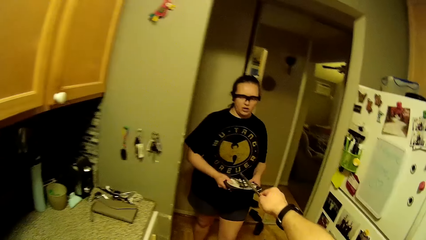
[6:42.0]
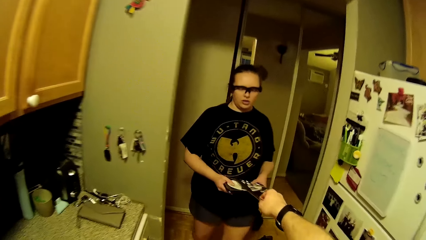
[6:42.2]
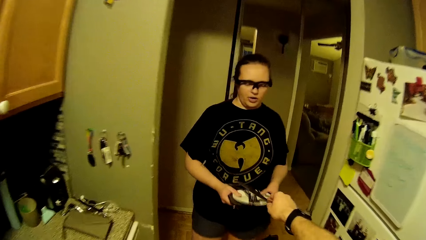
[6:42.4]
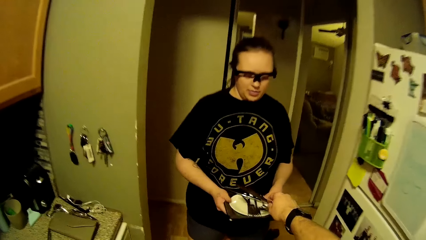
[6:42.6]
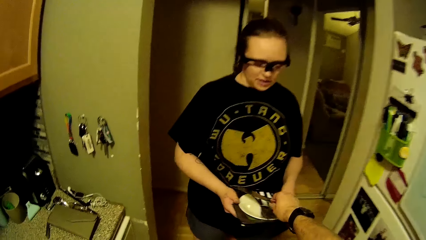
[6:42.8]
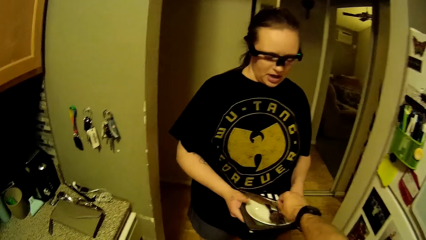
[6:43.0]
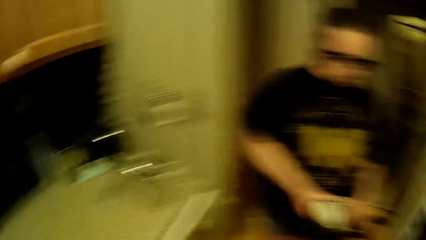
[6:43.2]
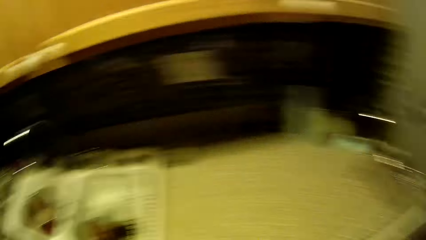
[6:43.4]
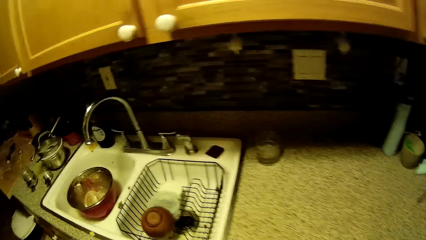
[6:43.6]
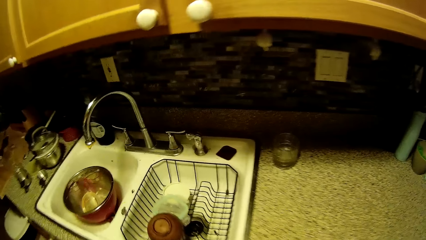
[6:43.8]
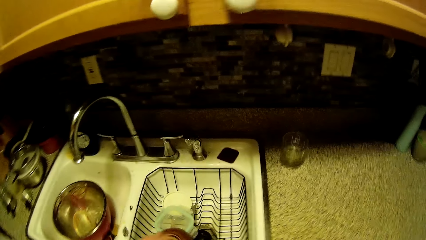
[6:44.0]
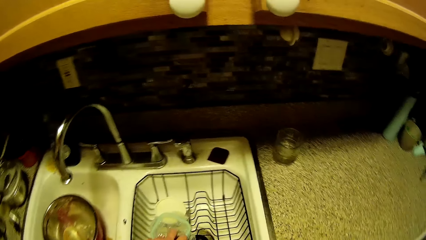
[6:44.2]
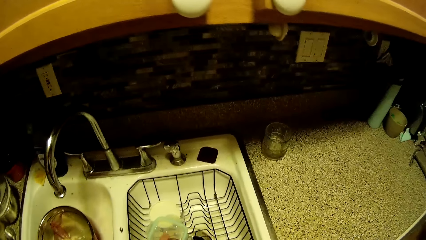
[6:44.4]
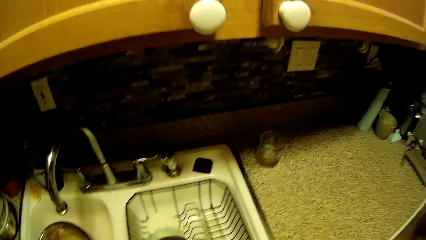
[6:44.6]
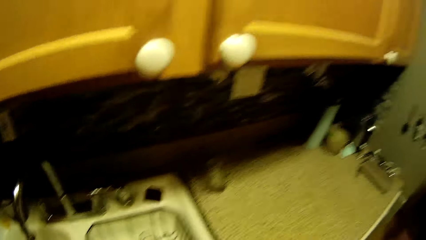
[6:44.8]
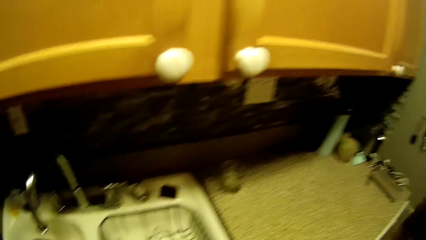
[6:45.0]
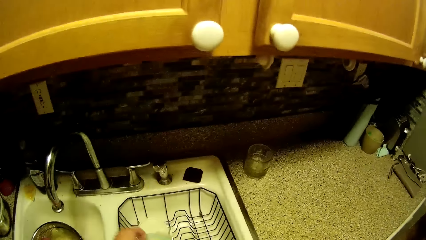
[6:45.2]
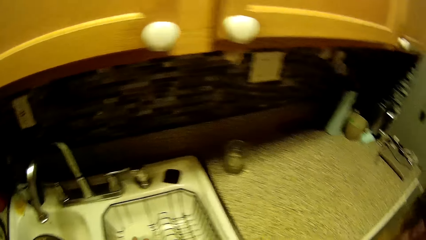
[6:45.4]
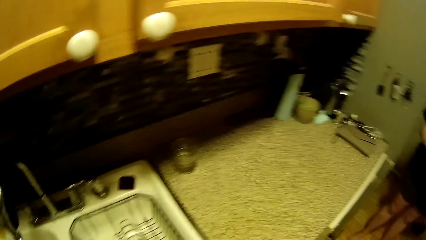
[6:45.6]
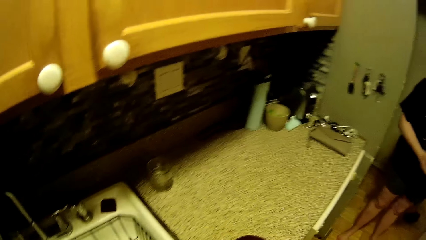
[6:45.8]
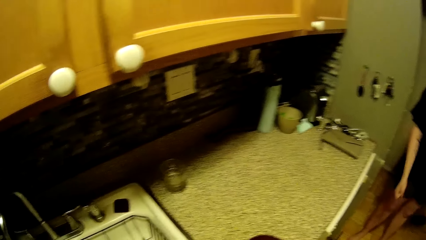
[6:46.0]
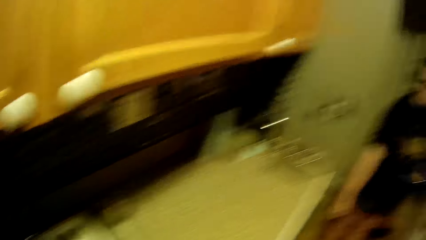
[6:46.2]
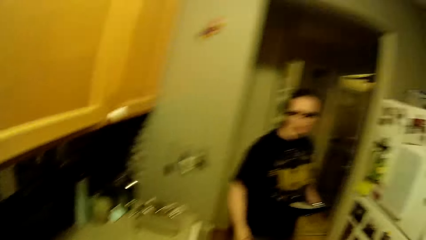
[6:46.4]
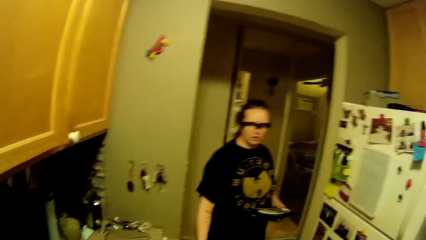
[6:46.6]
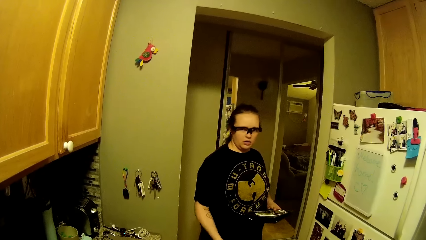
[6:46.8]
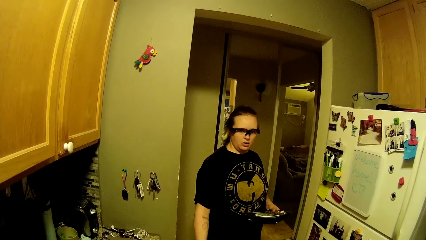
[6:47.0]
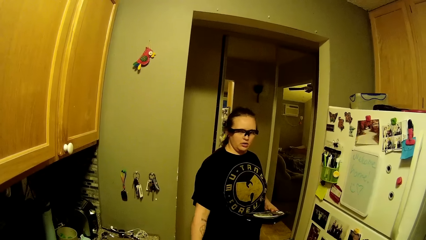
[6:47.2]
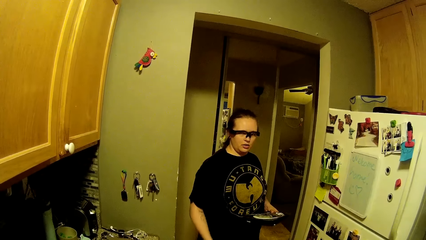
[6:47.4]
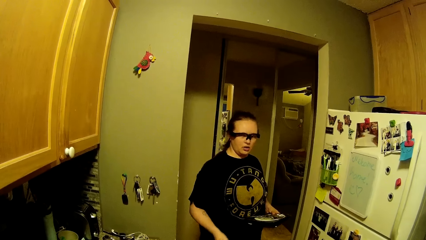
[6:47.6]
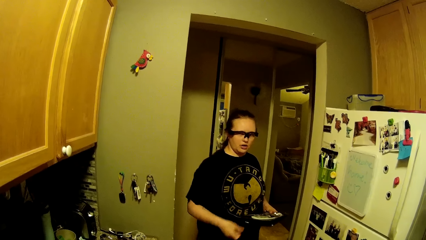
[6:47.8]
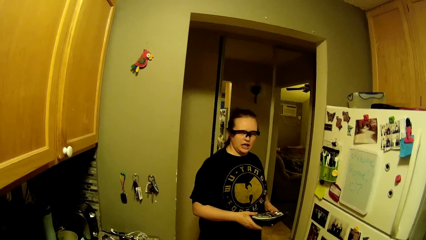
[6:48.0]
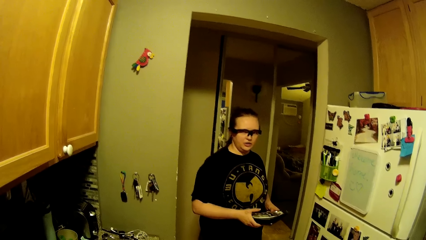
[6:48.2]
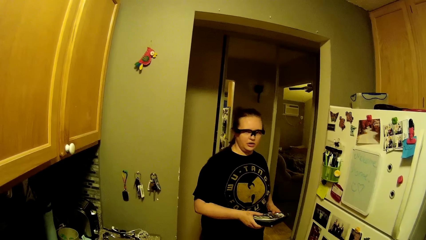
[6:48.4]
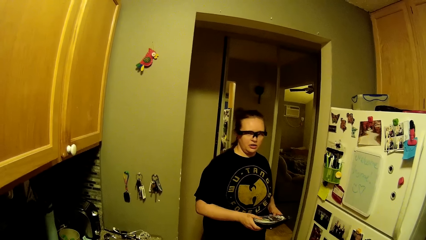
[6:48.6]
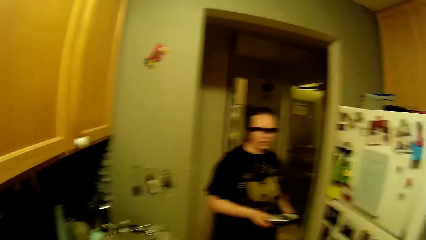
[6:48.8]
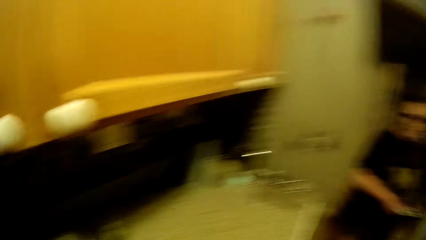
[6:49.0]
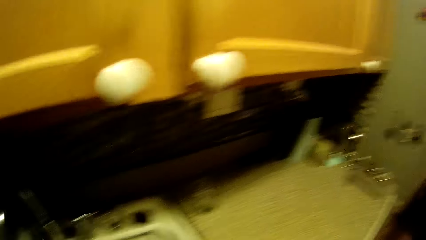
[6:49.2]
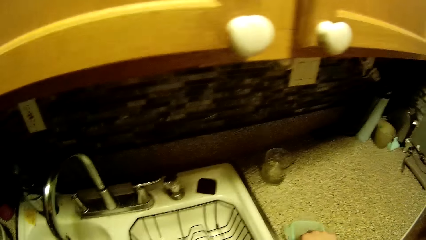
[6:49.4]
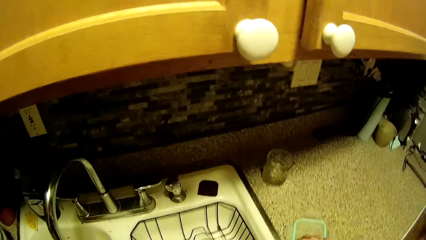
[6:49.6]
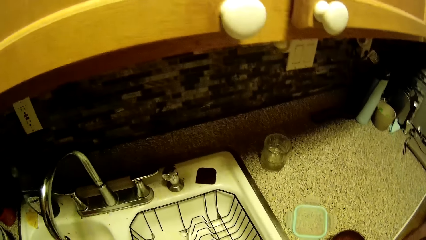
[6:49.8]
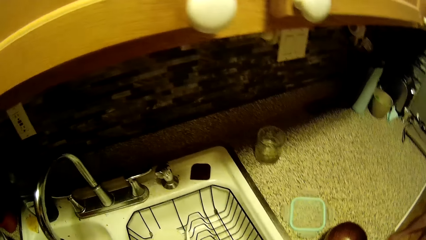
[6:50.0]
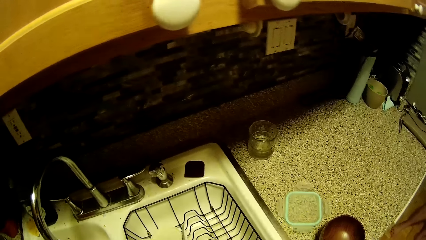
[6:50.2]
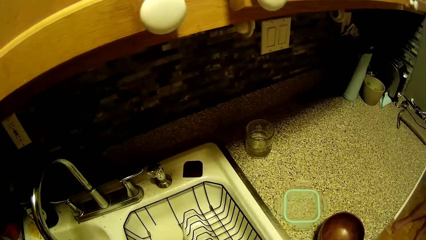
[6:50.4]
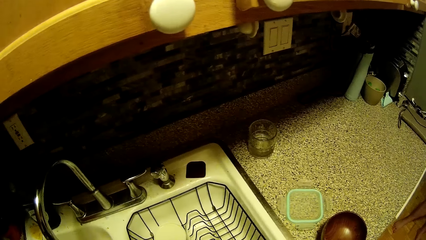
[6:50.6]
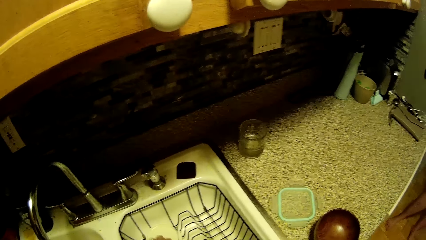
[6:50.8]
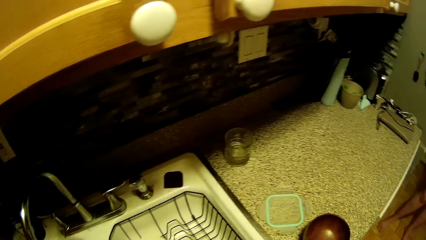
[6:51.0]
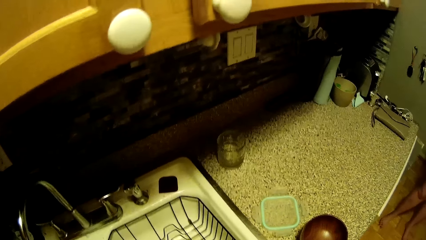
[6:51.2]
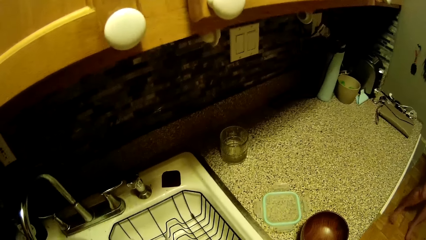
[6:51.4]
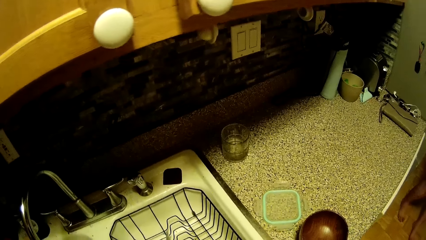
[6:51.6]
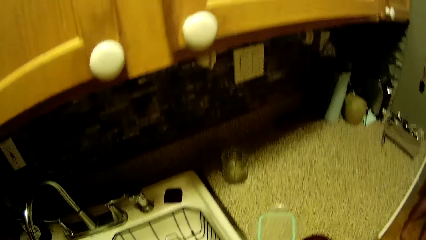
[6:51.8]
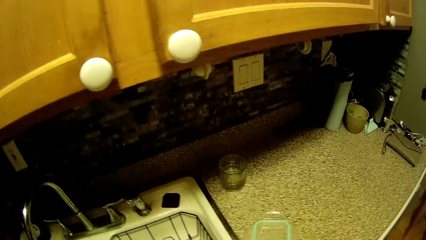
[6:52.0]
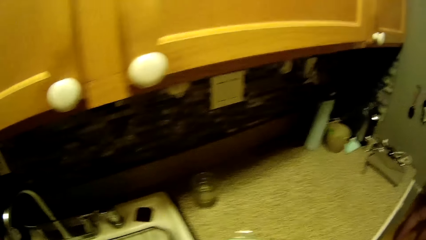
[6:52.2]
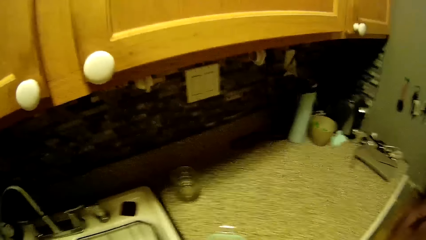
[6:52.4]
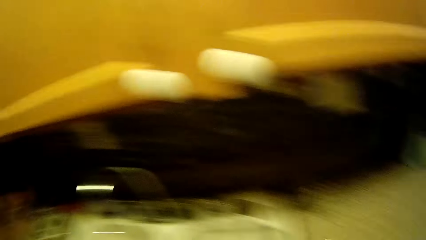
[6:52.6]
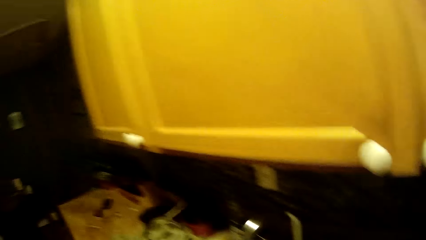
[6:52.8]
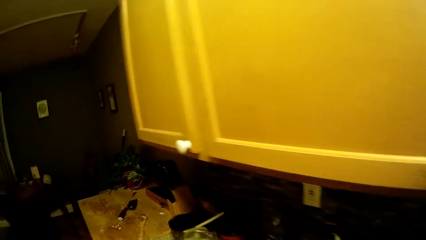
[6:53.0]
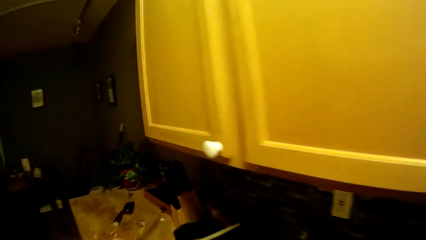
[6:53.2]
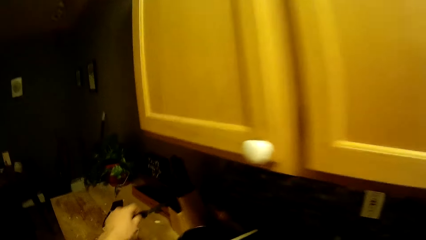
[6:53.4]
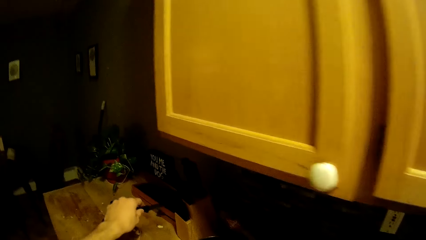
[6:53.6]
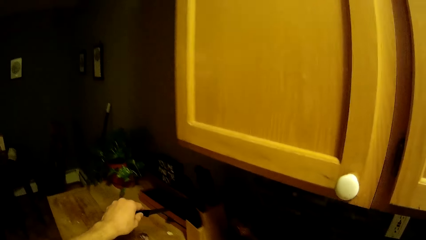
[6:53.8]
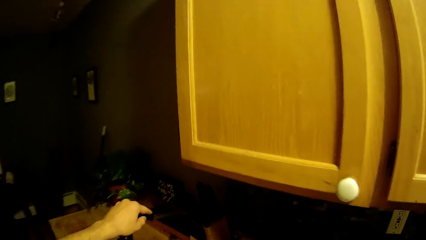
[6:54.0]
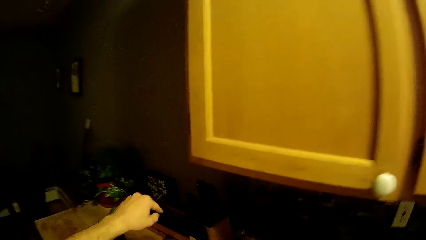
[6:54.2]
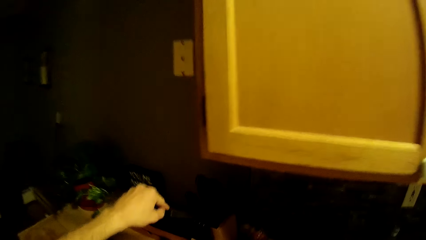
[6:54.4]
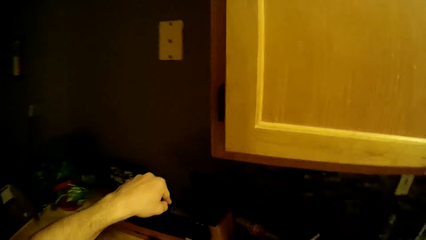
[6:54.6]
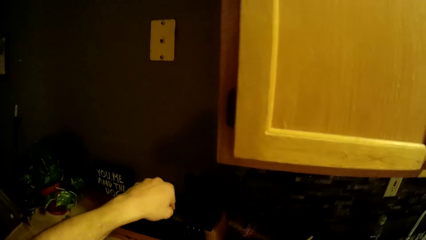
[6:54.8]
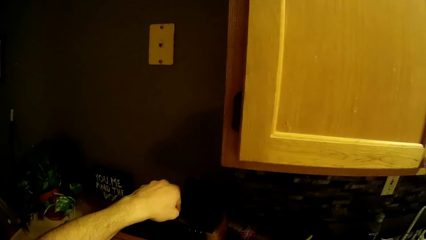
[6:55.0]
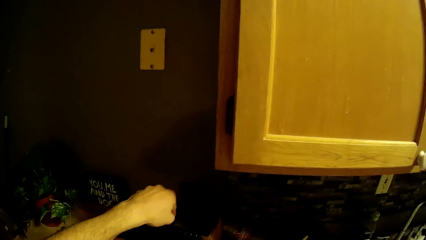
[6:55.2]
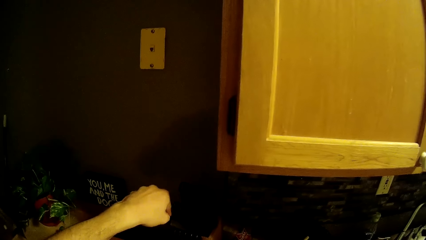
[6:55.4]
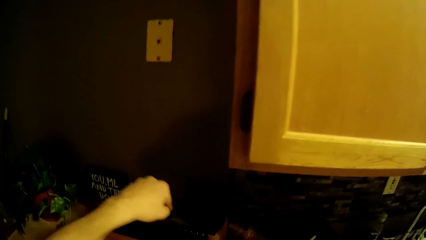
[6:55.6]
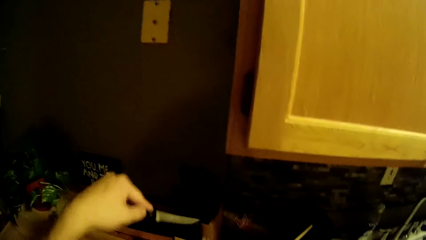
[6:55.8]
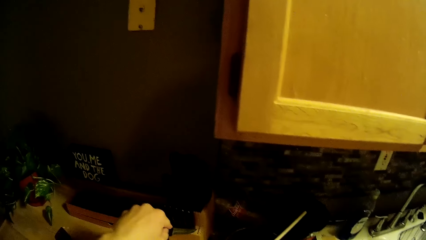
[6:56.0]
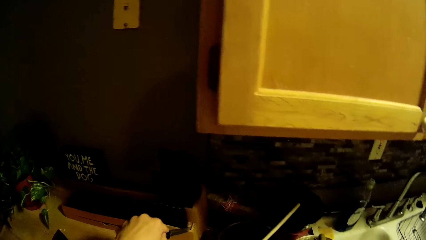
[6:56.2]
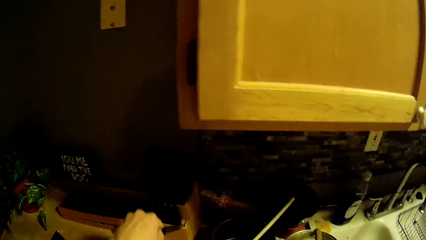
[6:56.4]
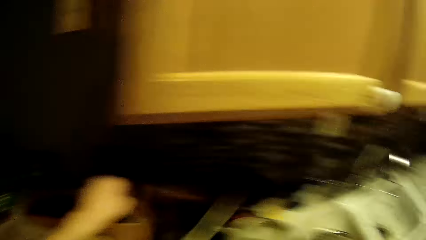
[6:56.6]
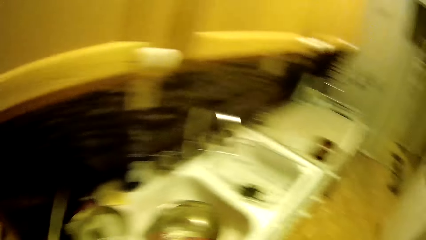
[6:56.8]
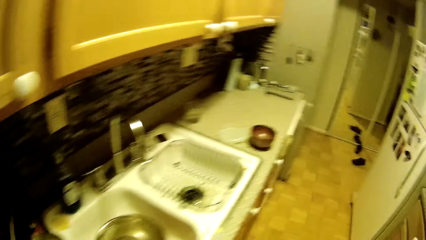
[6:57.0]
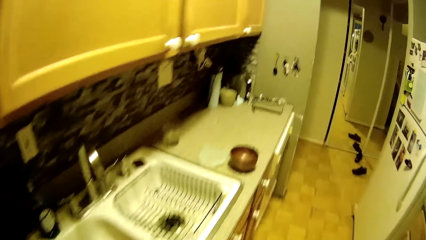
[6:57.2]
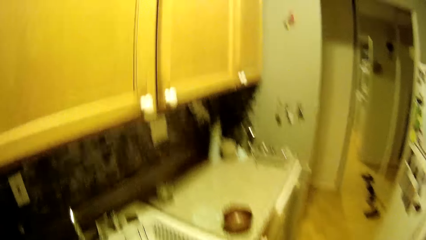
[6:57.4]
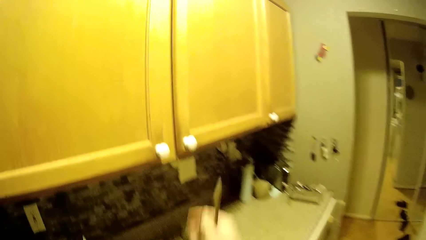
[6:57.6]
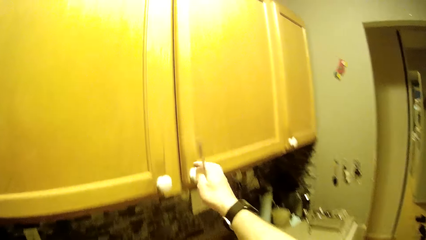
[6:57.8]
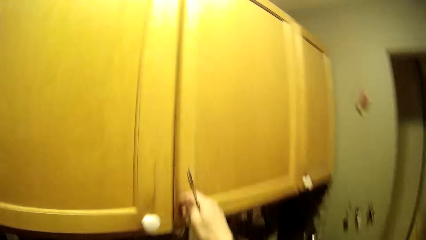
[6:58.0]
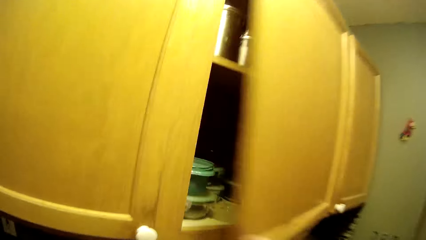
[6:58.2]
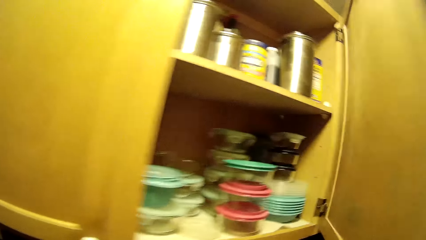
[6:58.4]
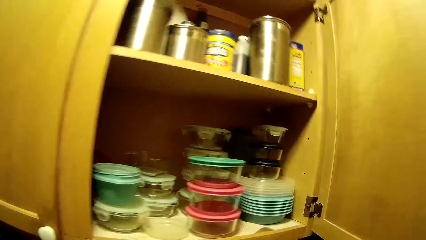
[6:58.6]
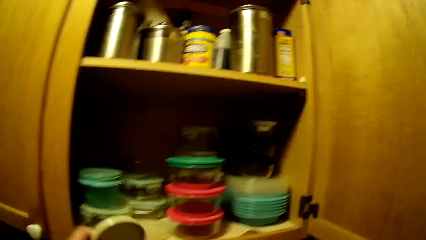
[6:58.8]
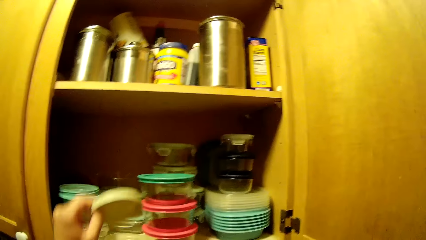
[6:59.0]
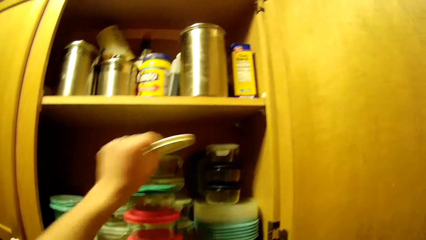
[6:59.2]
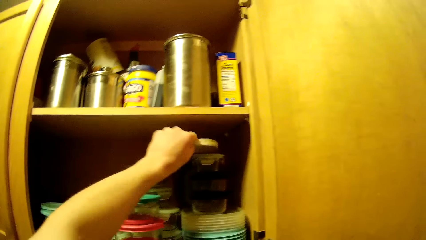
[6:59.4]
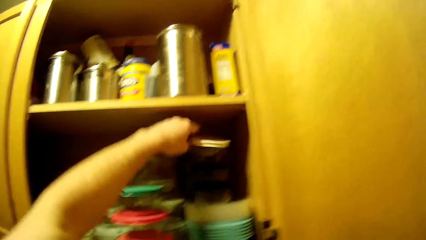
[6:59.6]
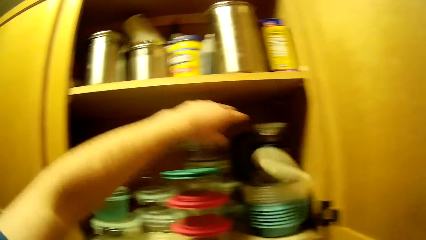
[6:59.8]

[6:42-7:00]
The camera wearer places the table knife in his right hand onto the plates in the woman's hands. He moves. He picks a mug from a sink with his left hand. He picks a lid from the sink with his left hand. He holds a knife in his left hand. He places the knife in his left hand into a knife rack. He opens a kitchen cabinet with his right hand. He places the lid in his left hand in the kitchen cabinet.
